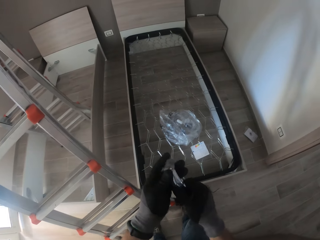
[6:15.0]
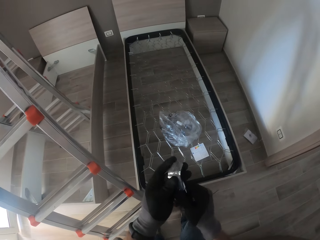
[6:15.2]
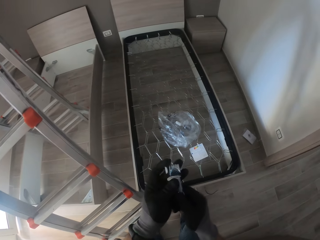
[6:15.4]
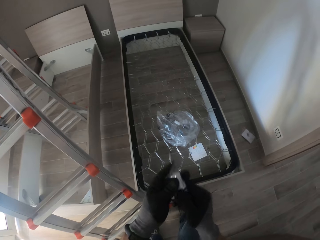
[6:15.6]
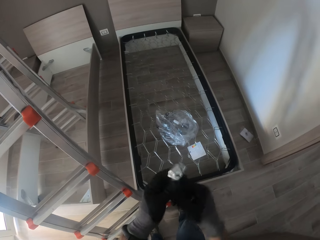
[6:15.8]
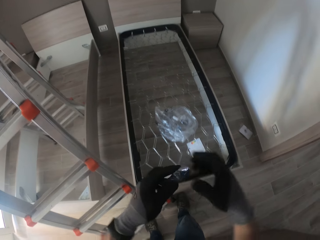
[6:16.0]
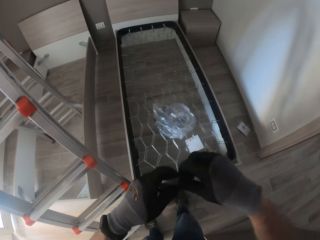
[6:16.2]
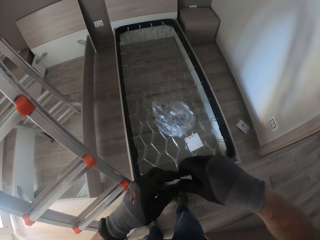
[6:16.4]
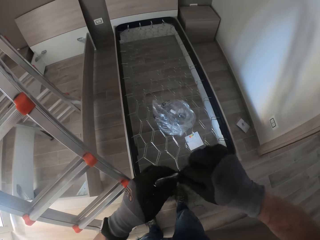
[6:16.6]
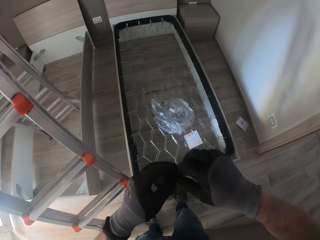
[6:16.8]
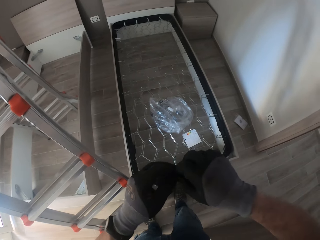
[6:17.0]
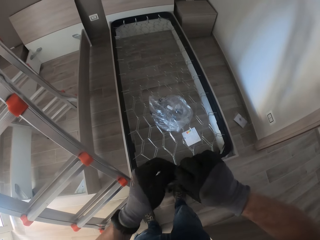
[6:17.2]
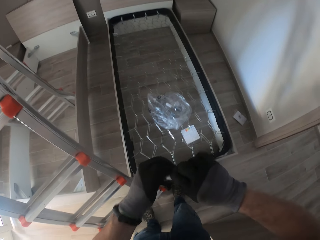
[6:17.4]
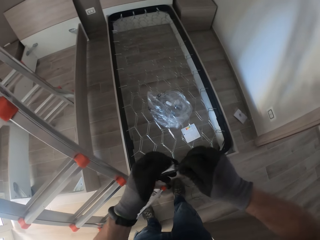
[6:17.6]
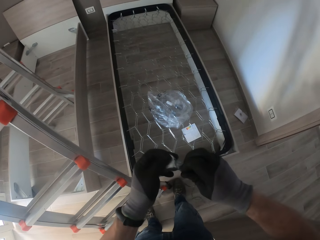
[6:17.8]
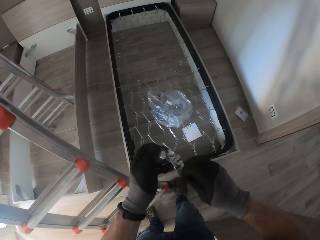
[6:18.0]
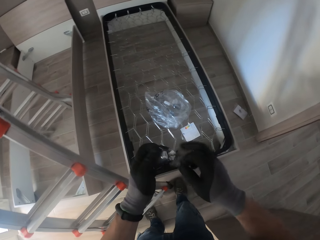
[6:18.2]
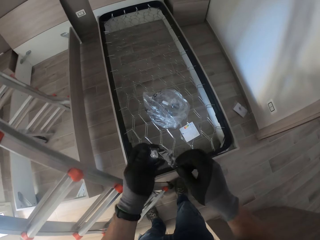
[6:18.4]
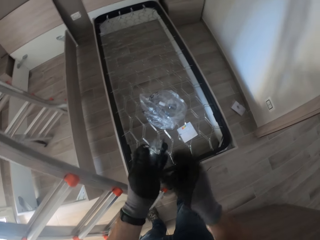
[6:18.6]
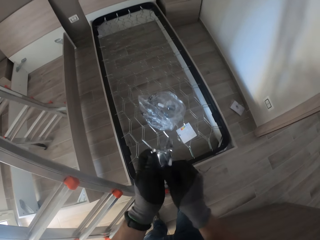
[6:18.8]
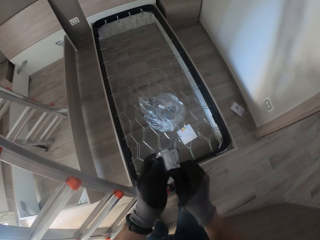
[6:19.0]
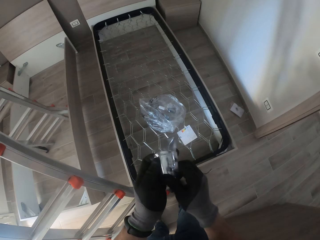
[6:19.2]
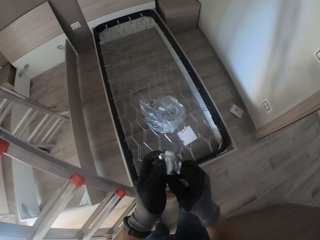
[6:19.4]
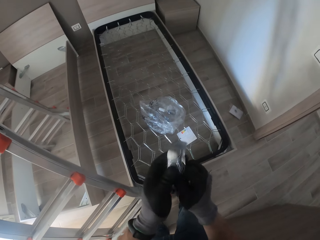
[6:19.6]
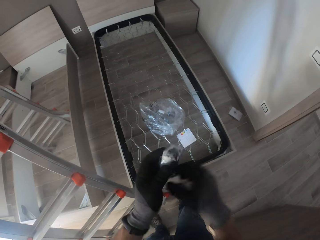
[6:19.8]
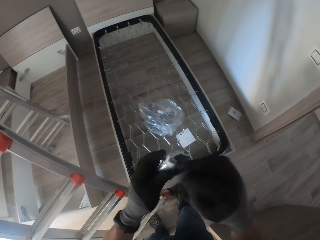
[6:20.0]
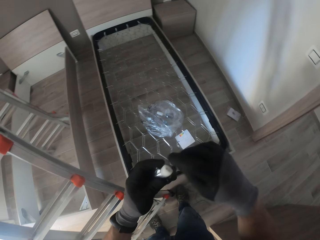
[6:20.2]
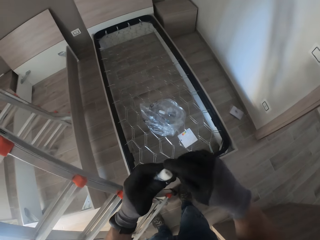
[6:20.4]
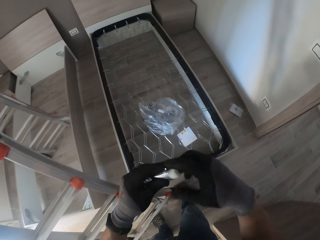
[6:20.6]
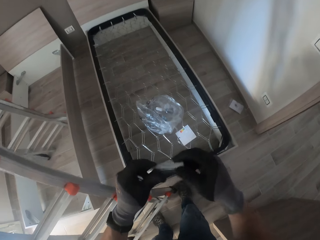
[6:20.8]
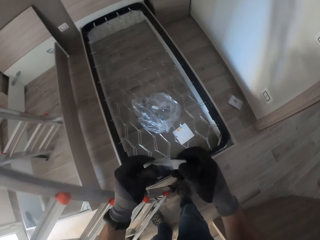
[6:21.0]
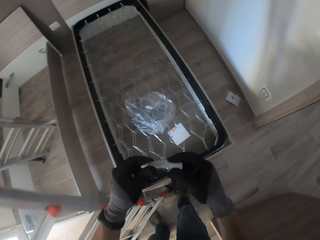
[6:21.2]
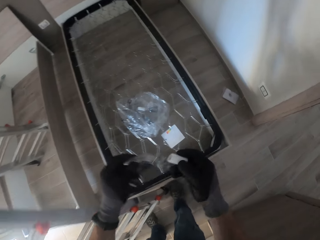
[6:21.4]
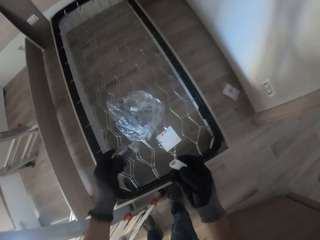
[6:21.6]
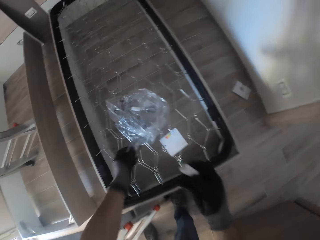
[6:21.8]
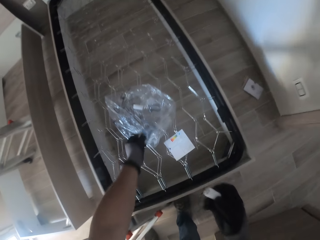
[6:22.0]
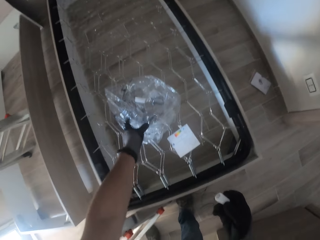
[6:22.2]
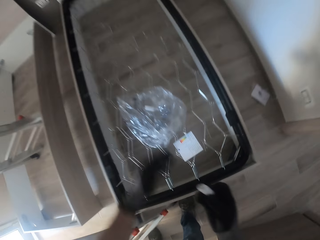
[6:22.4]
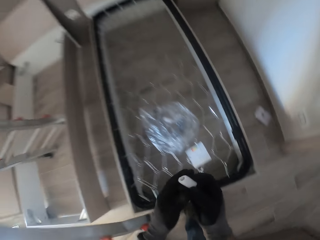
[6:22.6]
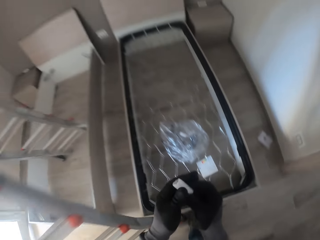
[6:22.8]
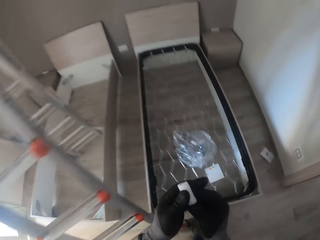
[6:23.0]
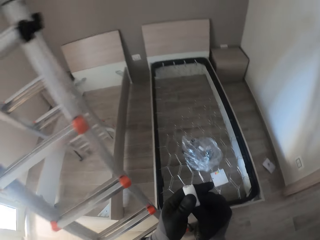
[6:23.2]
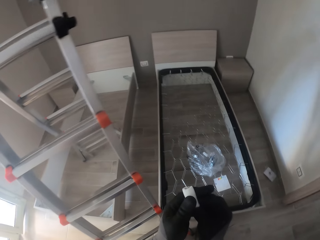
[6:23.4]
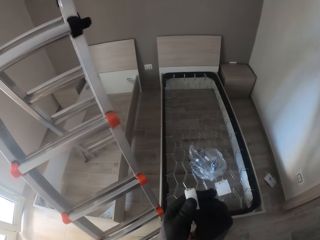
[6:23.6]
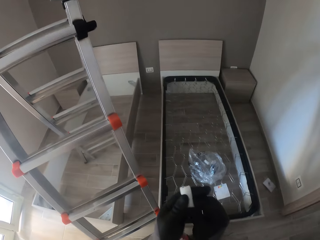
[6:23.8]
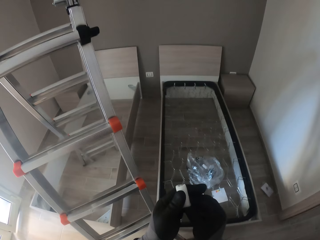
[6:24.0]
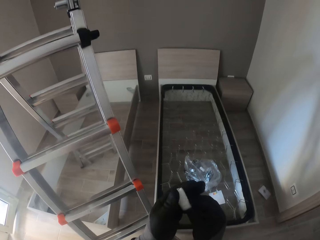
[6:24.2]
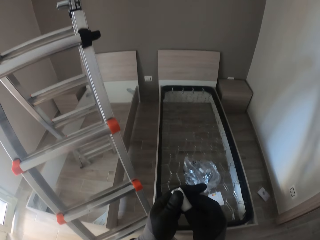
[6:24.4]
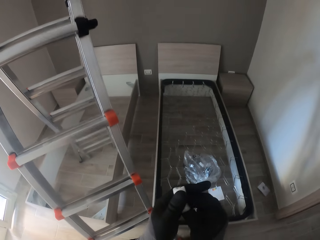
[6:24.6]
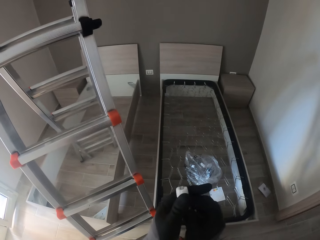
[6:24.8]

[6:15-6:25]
The camera wearer tears a sachet. He pulls out a bulb from the sachet with both gloved hands. He drops the sachet in his gloved left hand in the nylon on the bed frame.

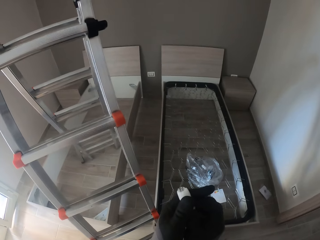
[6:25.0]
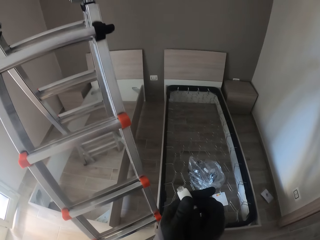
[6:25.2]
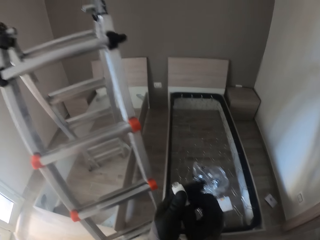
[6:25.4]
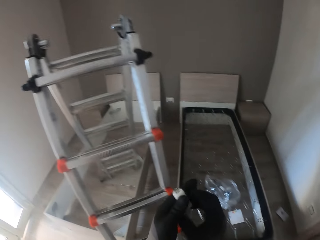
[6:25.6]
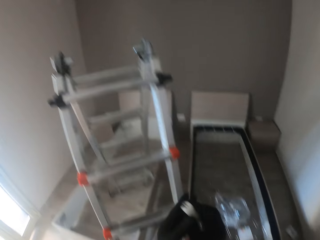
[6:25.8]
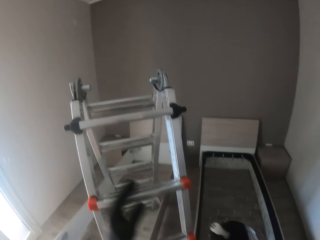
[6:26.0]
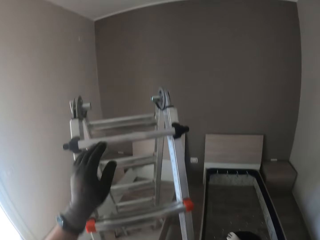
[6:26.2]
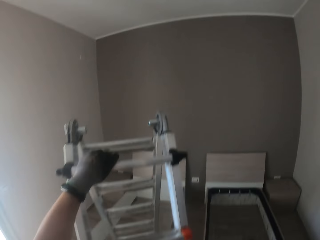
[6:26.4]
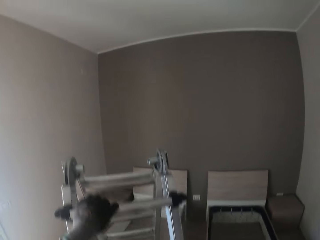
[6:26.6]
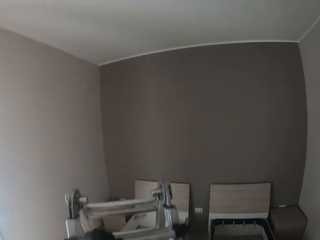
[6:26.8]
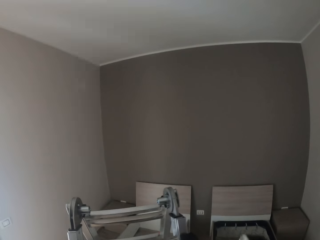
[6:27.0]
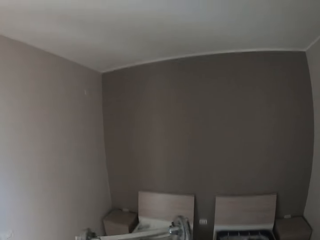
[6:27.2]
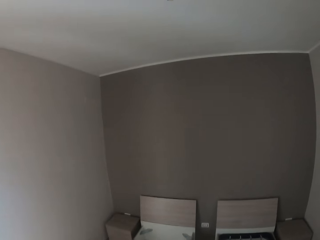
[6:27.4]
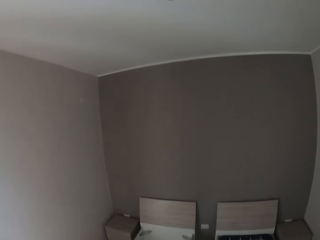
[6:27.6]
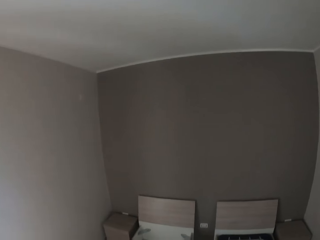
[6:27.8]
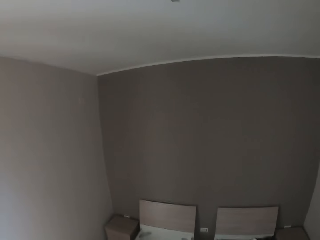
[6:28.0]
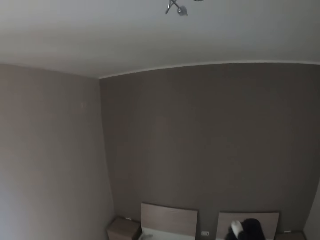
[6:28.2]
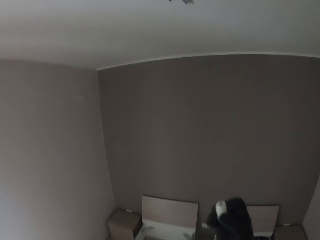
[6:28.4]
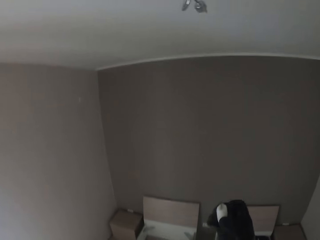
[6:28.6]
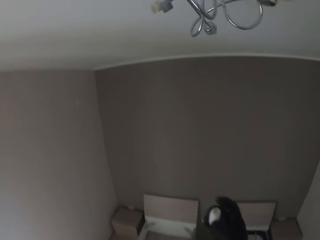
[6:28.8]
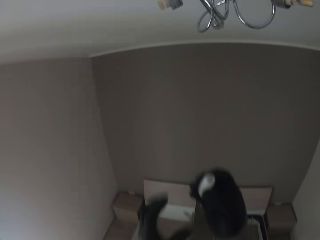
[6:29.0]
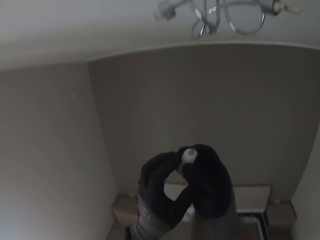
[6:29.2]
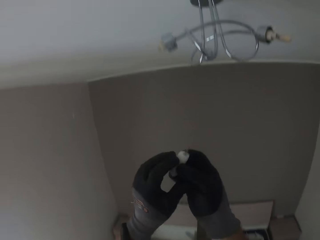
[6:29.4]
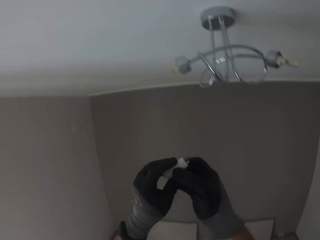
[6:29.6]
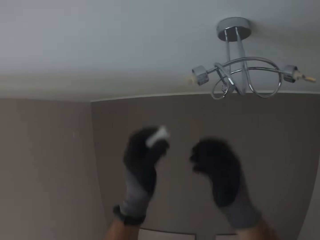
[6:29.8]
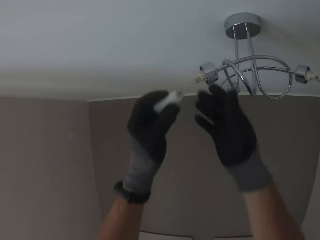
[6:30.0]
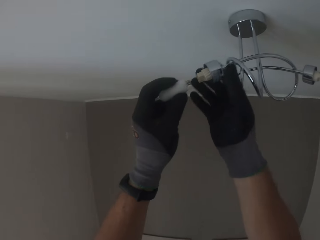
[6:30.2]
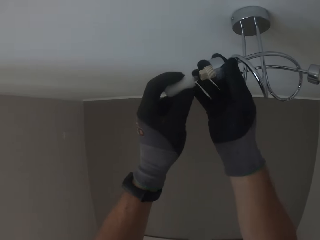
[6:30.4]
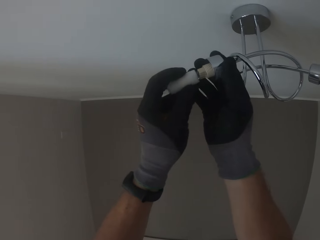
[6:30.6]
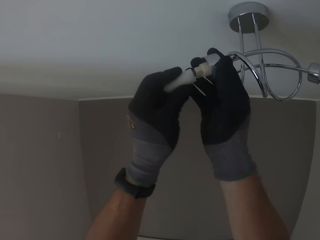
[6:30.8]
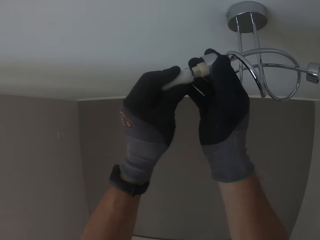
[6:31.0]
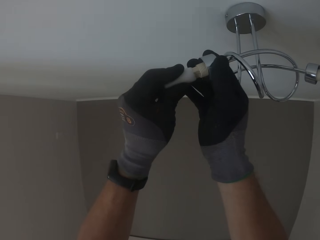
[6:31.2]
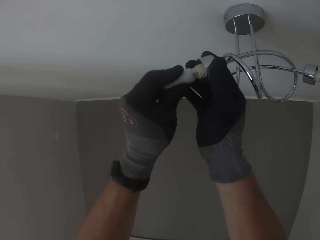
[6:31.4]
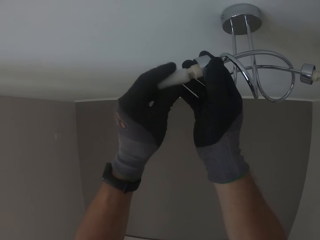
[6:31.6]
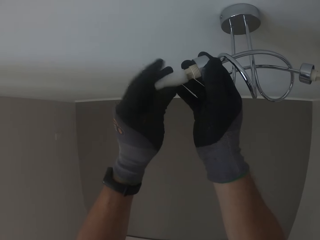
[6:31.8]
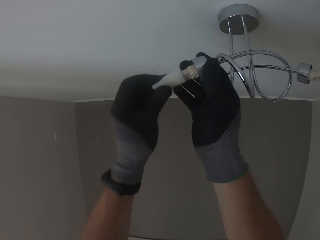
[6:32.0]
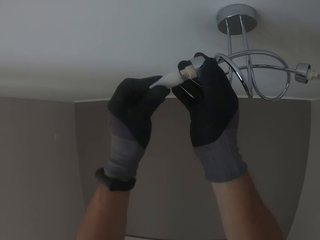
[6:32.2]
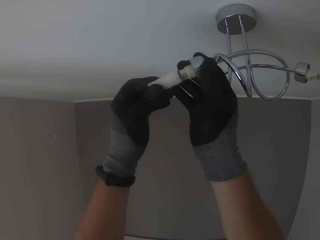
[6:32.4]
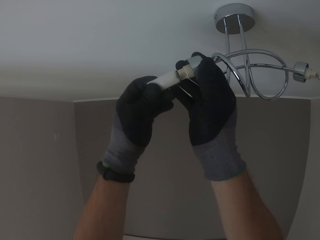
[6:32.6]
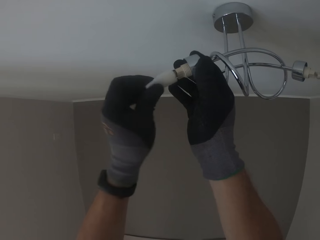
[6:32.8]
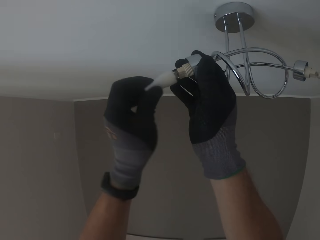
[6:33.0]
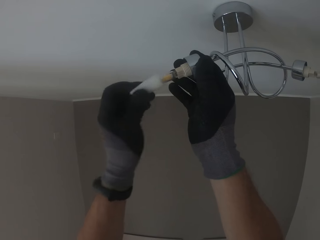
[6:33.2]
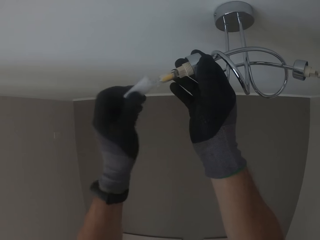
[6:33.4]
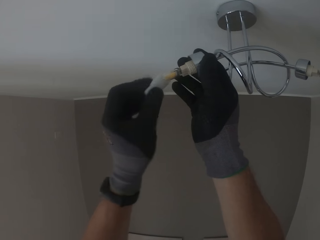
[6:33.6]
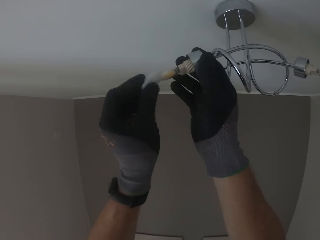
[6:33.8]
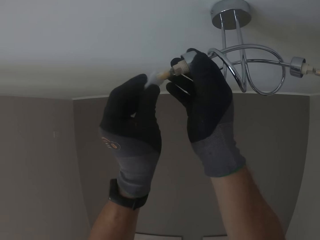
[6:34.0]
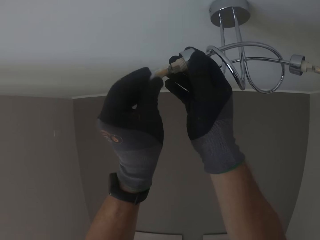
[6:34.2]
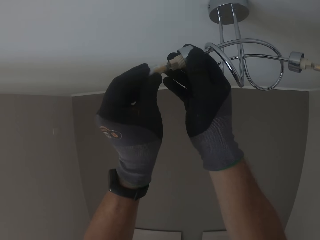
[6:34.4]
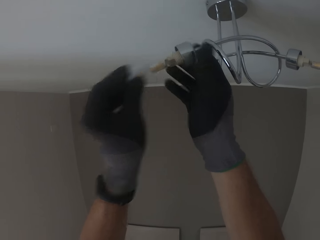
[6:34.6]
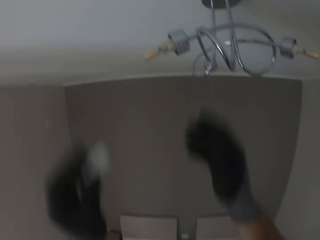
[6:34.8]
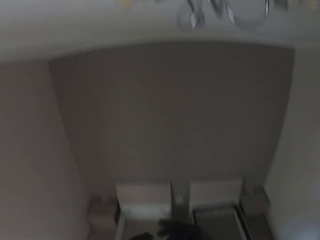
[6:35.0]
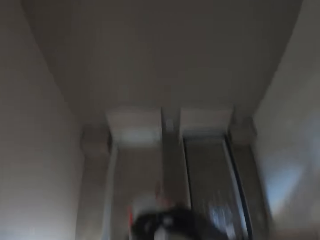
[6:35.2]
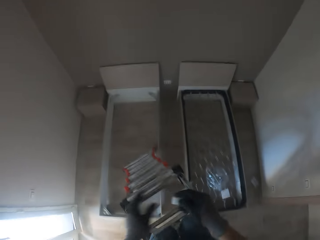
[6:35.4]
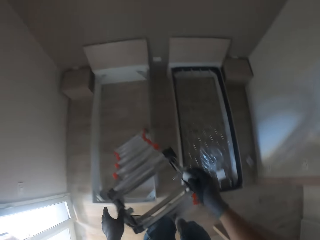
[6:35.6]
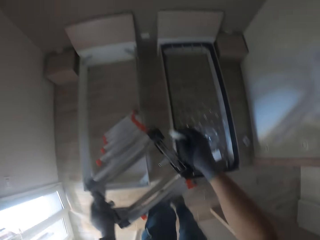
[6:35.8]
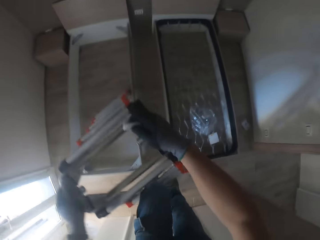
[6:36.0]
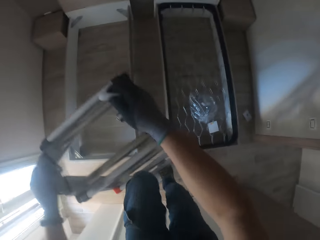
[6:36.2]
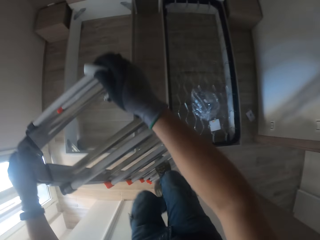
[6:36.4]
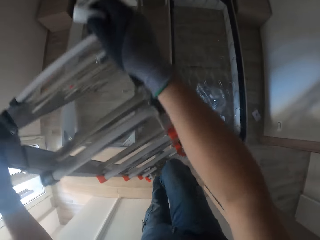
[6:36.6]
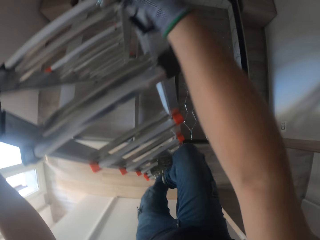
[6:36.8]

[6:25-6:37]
The camera wearer pushes a filament. He holds the bulb with both gloved hands. He climbs the ladder. He plugs the bulb in his gloved right hand into the lampholder with both gloved hands. He pulls out the protective covering of the bulb with his gloved left hand. He pushes a filament. He passes the protective cover from his left gloved hand to his gloved right hand. He comes down the ladder.
